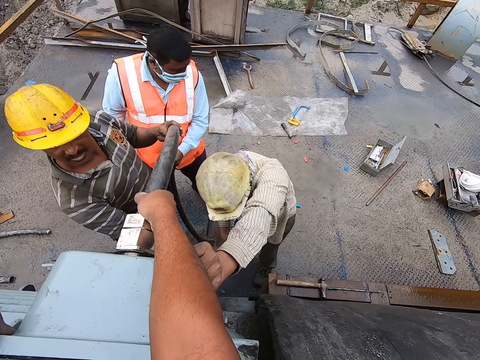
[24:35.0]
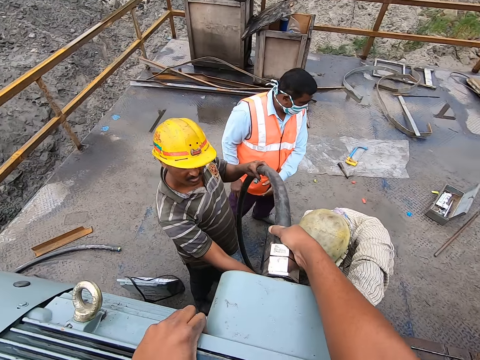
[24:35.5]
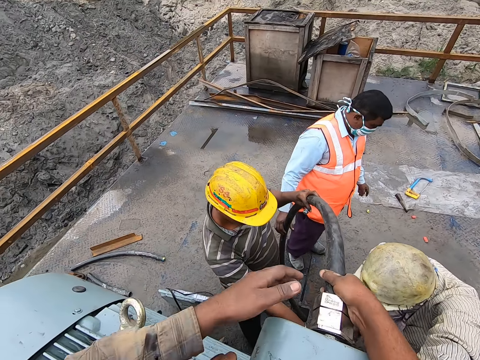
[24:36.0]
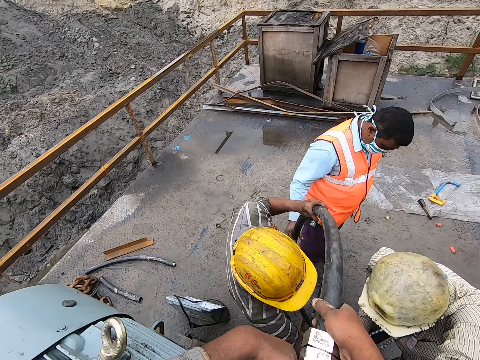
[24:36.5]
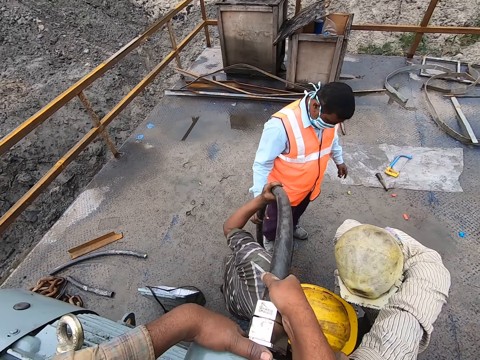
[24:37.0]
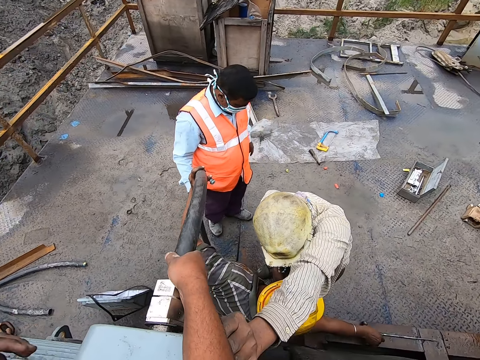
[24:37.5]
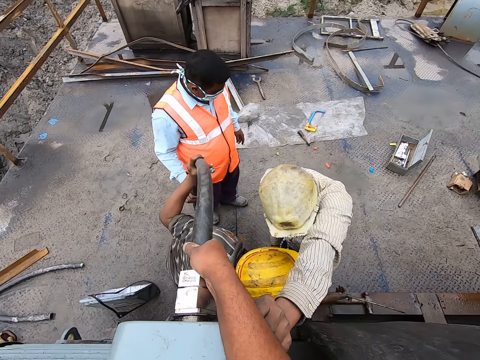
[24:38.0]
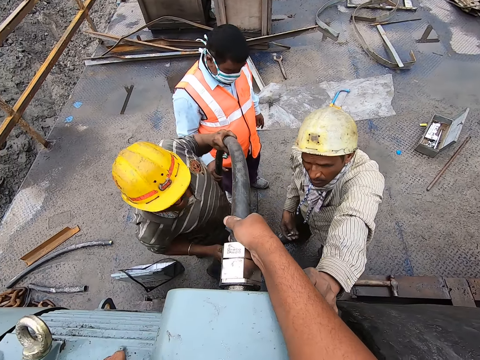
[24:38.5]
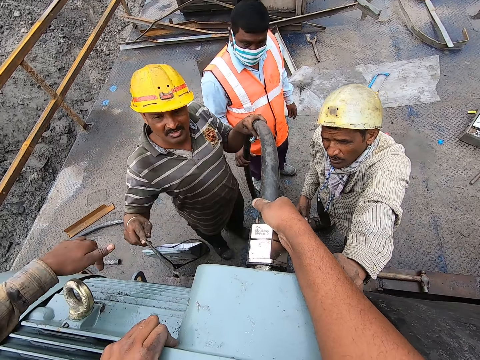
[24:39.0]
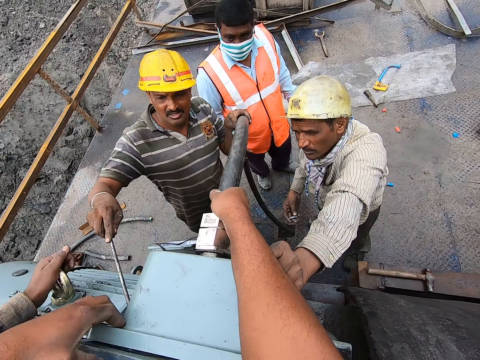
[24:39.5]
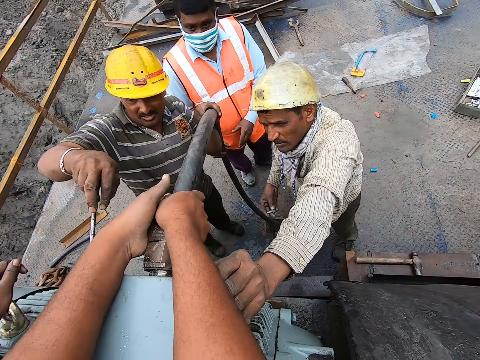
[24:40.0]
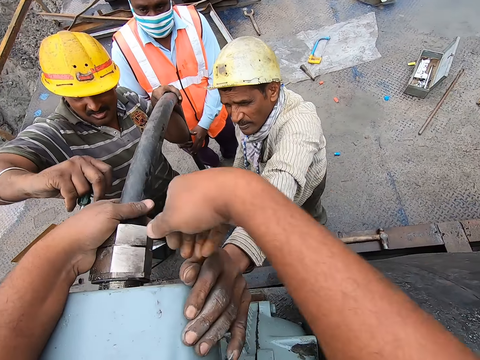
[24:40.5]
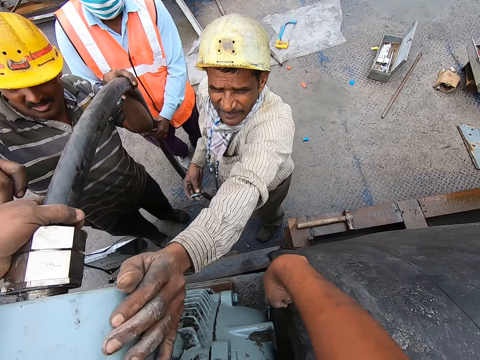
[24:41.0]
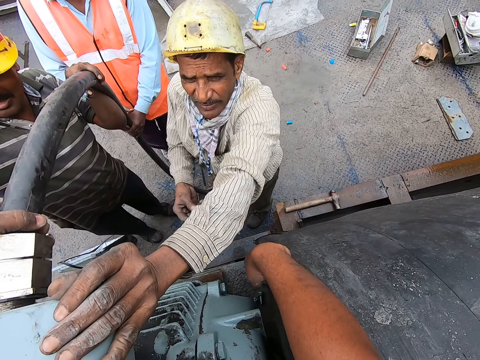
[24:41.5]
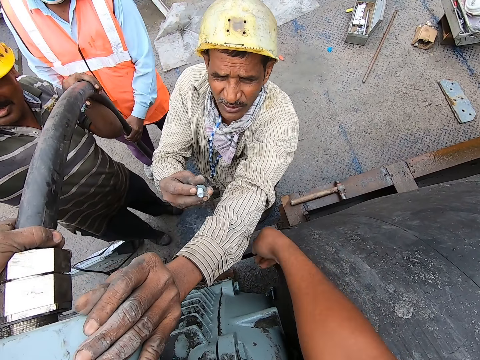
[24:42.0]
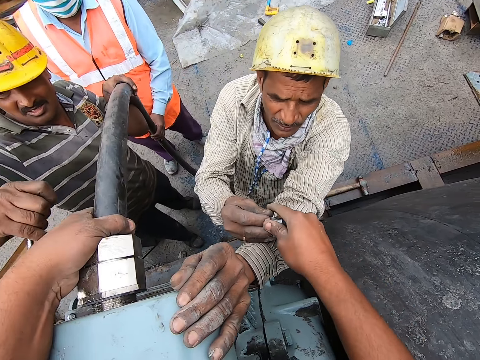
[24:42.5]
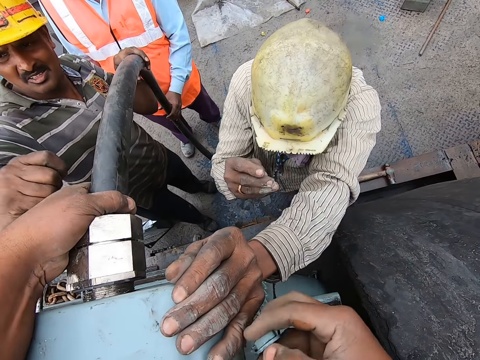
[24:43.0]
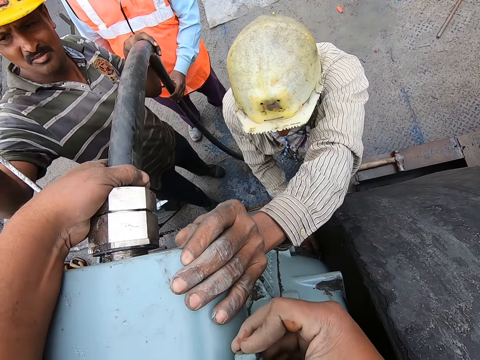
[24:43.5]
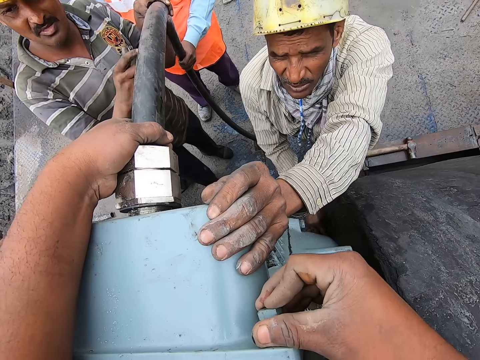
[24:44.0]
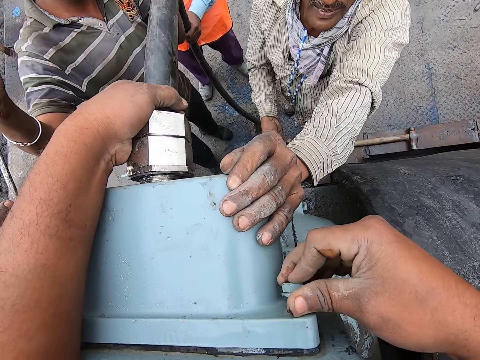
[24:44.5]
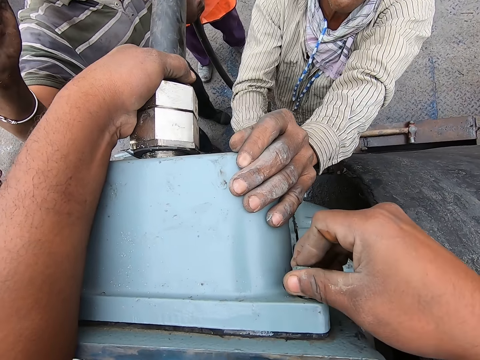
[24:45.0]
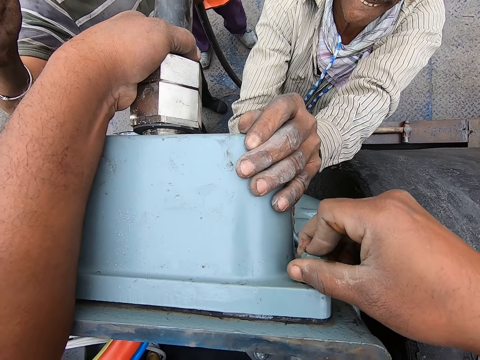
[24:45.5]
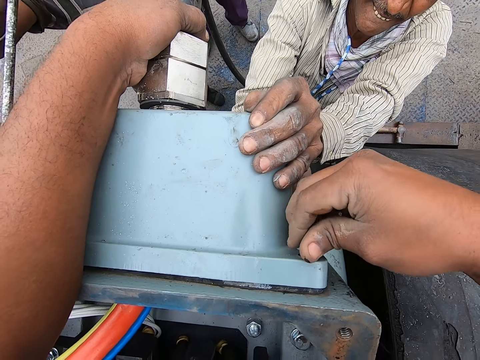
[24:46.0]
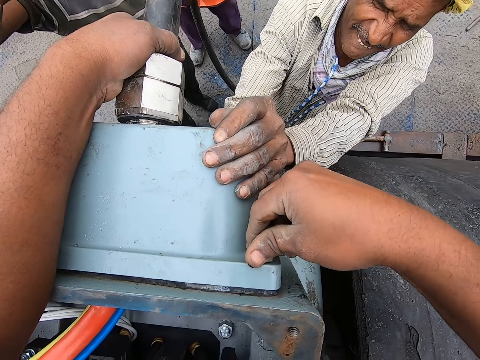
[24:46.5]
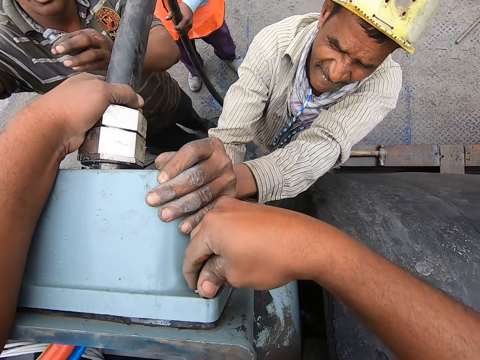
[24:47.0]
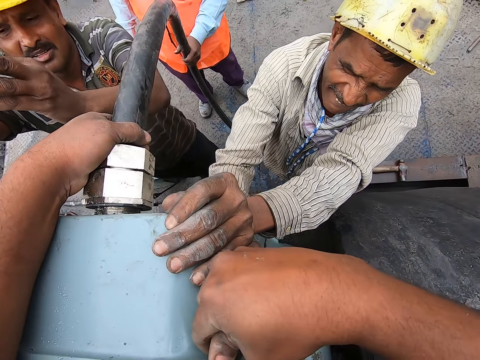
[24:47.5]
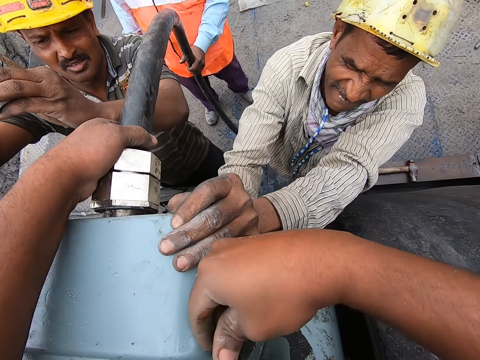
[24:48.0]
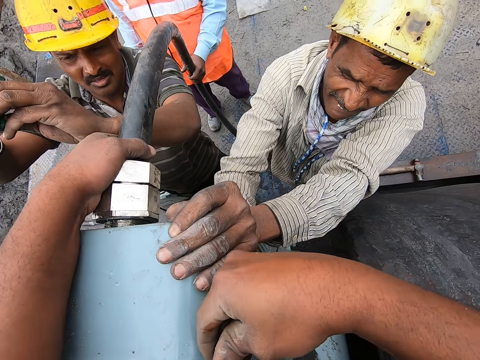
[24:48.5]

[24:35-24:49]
The camera wearer holds the plastic part with the left hand. A man bends beside the pipe. The camera wearer interacts with another man. The first man picks up a screwdriver from the floor and adjusts something on the machine. The camera wearer points at a tool on the machine. Another man gives the camera wearer a screw or bolt. The camera wearer fixes the screw on the machine. They insert the bolt on the electrical mortar.

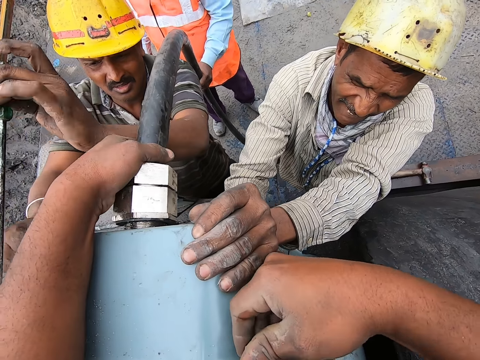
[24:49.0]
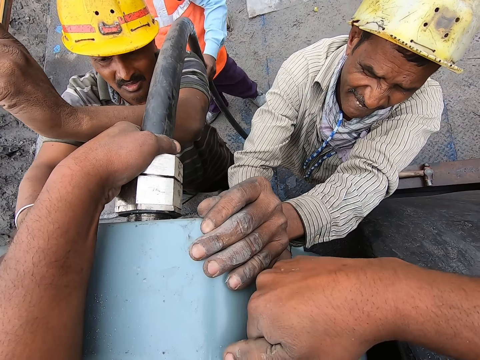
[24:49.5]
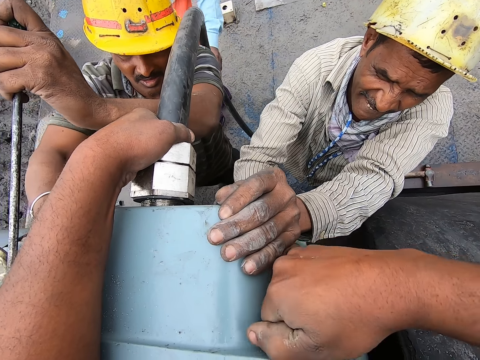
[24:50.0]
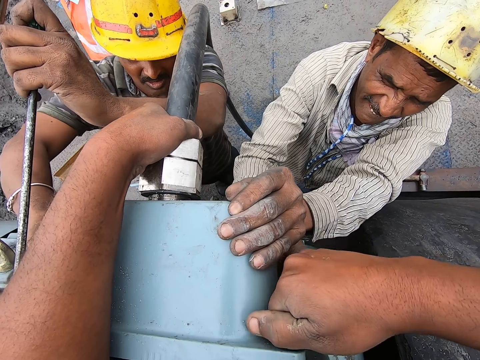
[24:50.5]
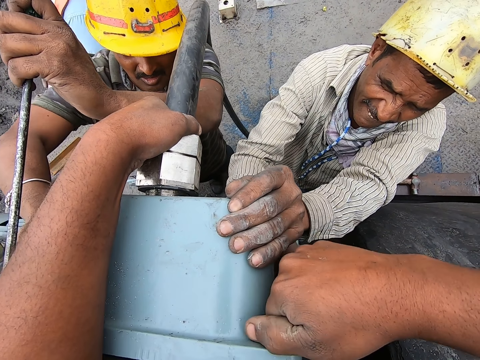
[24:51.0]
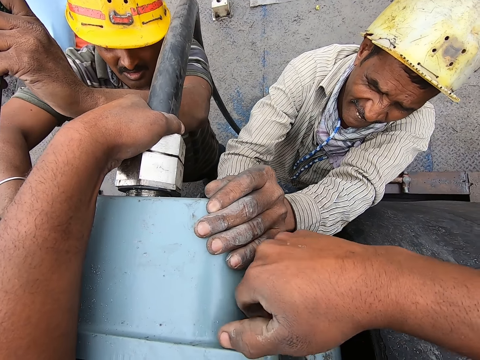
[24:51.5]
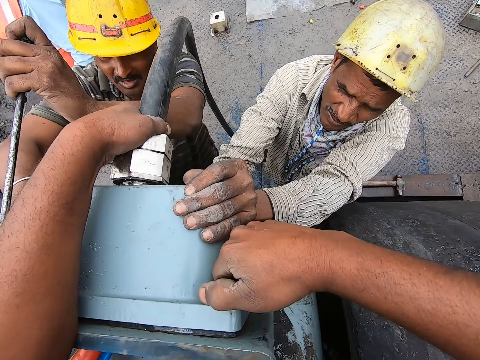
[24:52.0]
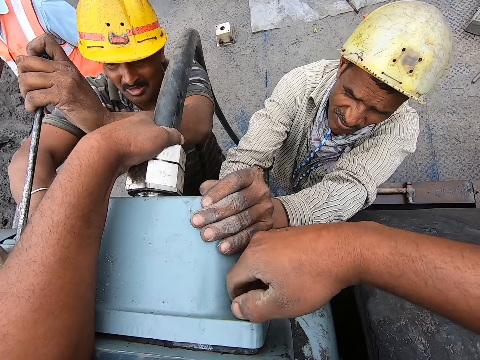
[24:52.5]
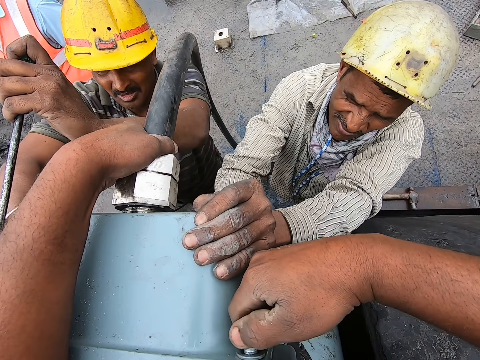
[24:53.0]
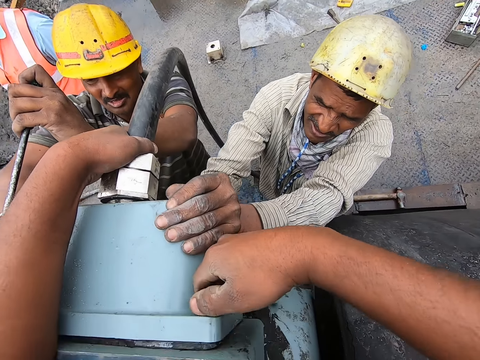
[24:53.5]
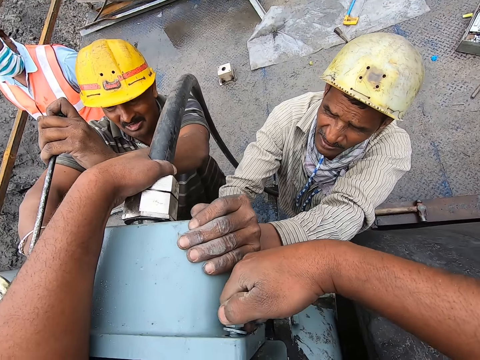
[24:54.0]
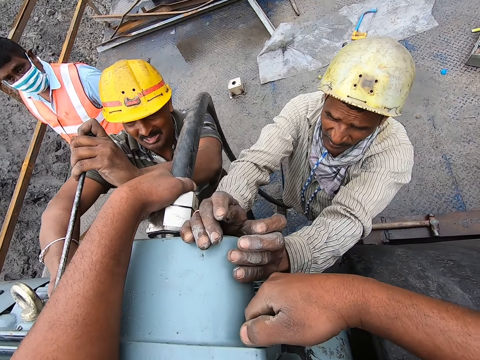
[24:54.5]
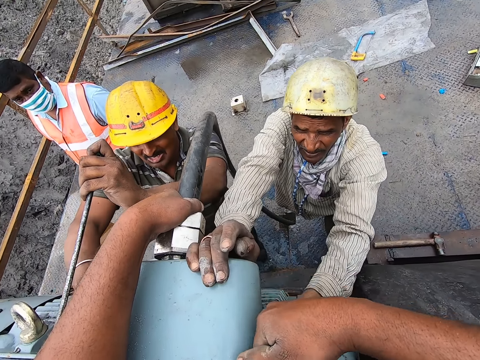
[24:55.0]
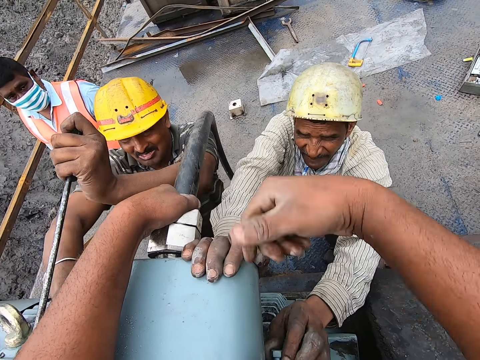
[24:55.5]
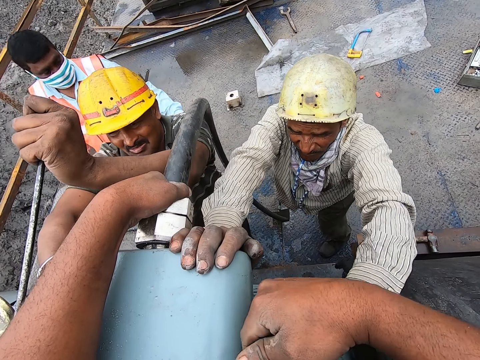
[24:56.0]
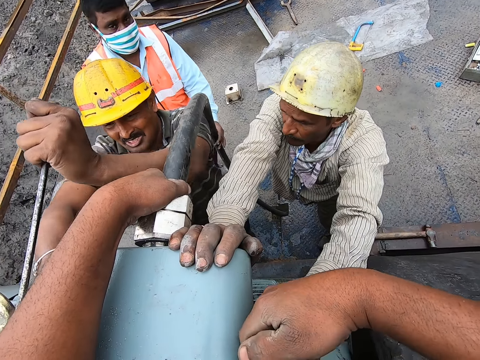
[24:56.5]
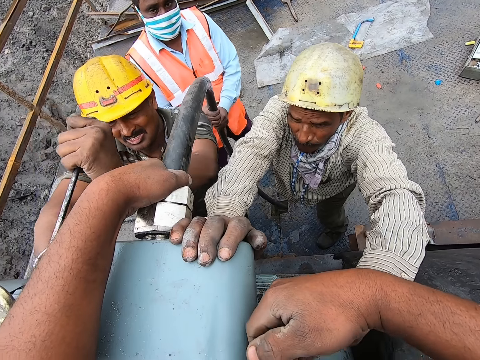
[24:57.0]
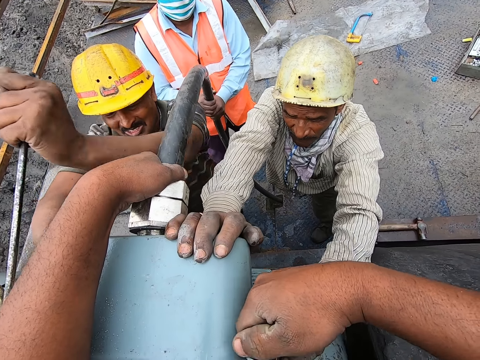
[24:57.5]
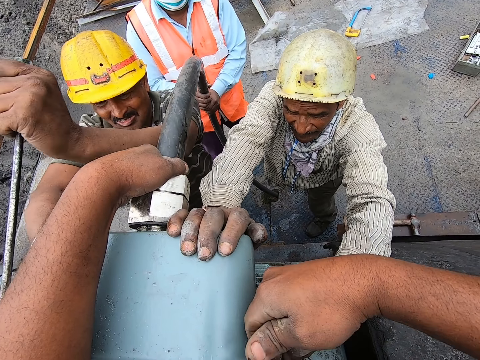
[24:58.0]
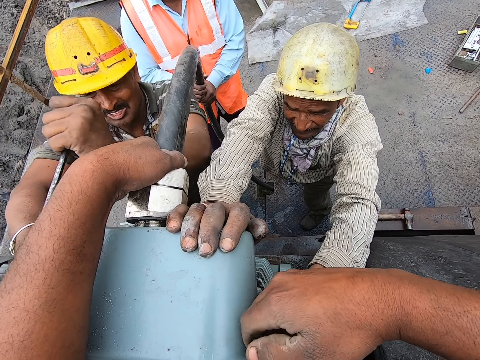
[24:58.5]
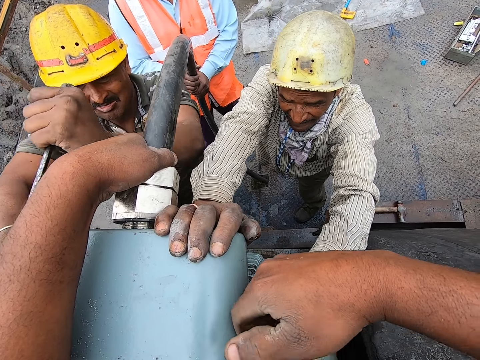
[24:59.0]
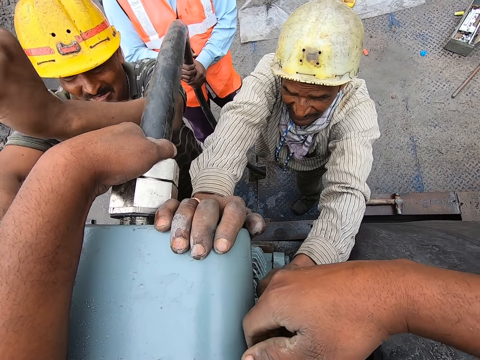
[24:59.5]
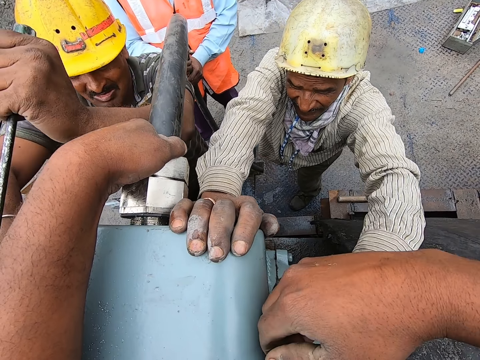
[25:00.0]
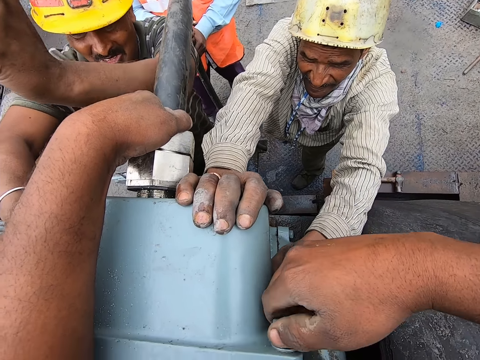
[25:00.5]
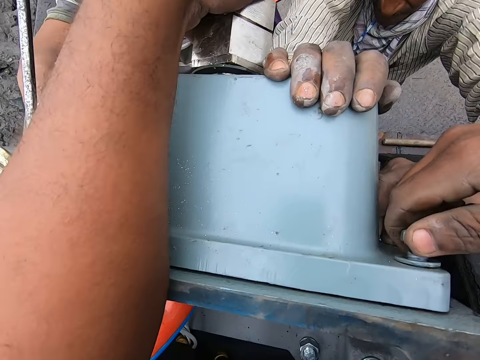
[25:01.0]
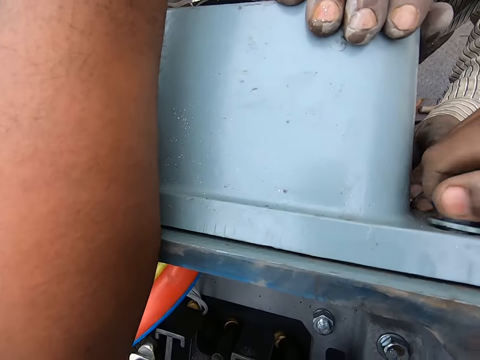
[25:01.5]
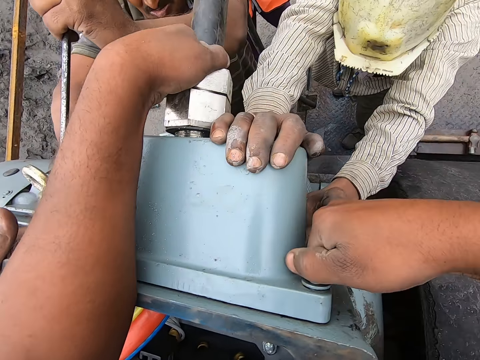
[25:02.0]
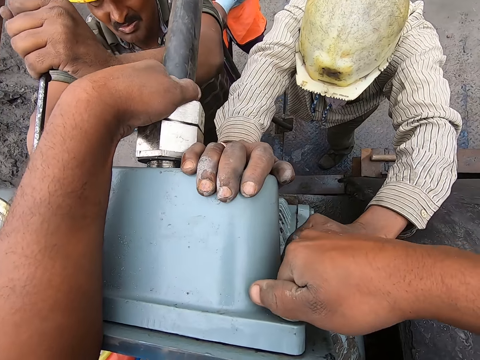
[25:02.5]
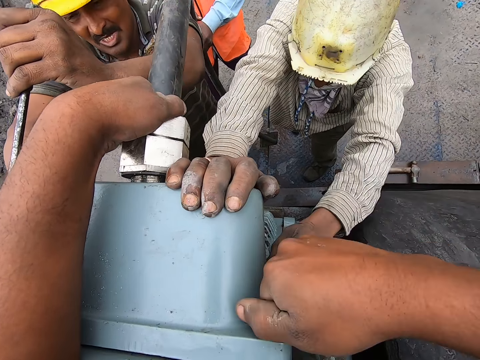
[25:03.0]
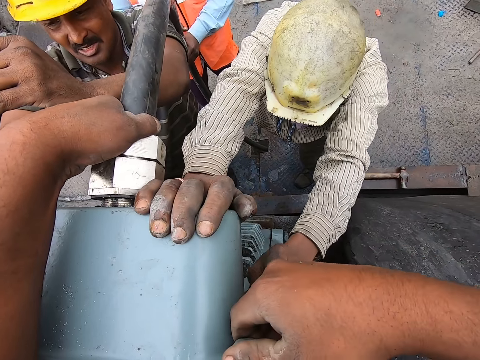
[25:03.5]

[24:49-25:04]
A man holds the screwdriver on the machine. The man tightens a bolt. The camera wearer moves the right hand. The man moves the screwdriver on the machine. The camera wearer tightens the screw on the machine.
